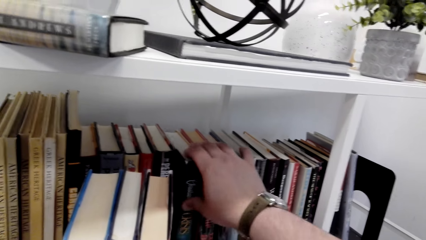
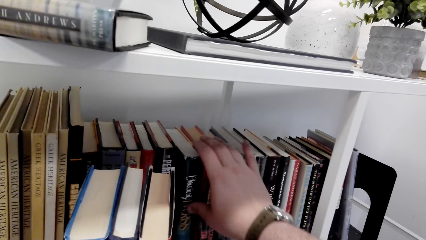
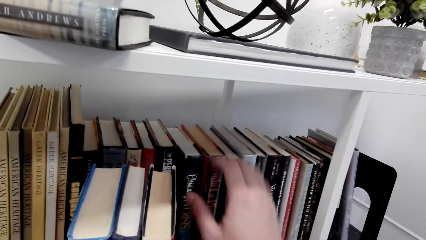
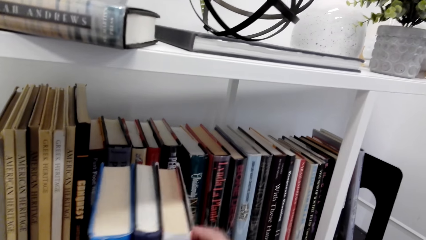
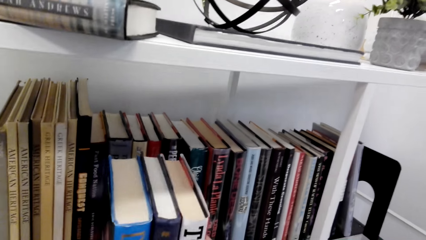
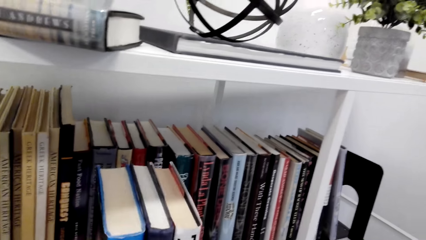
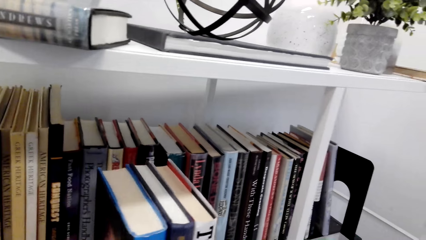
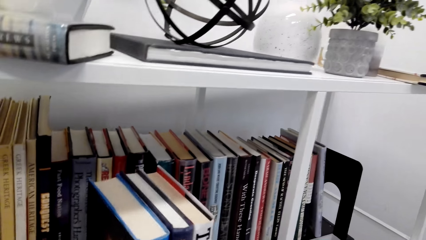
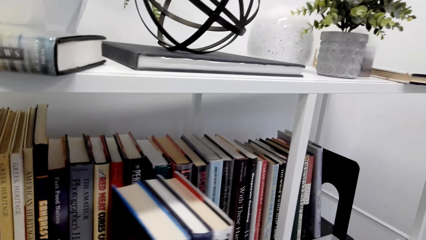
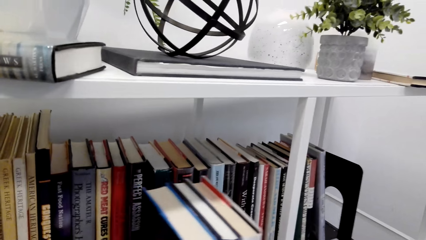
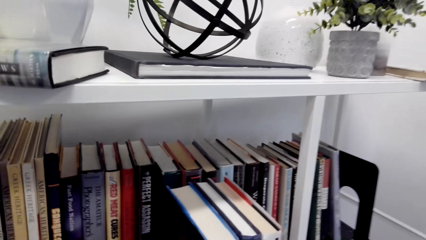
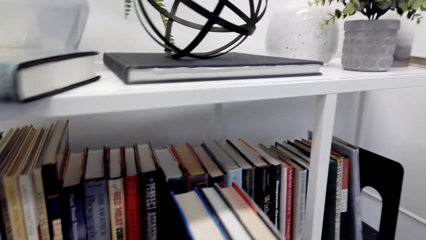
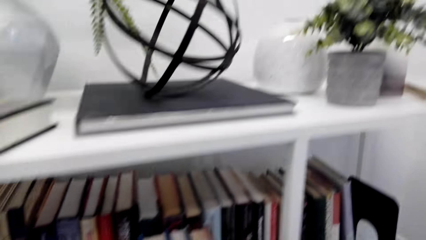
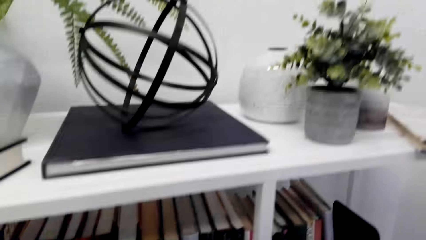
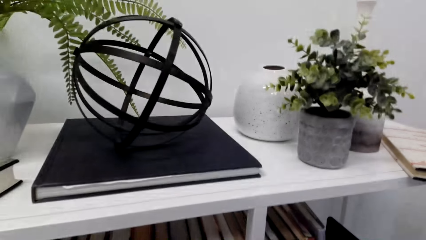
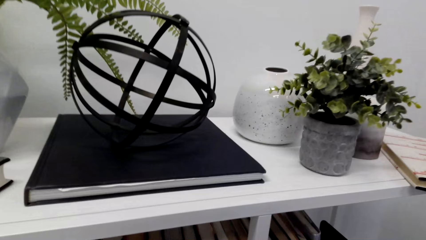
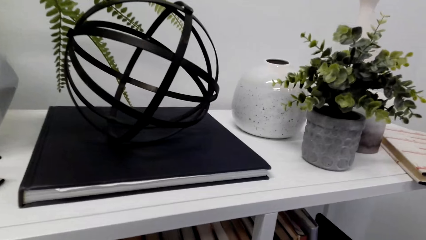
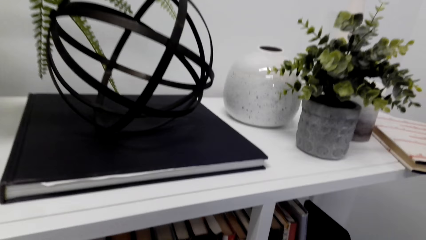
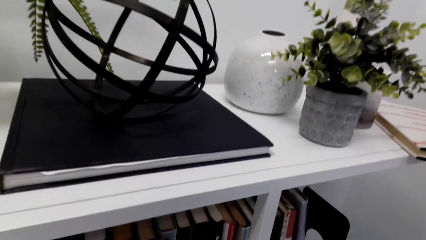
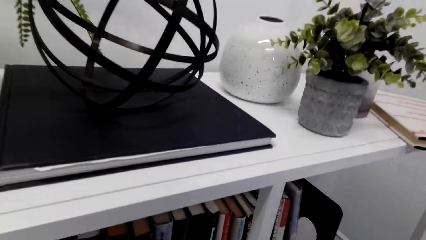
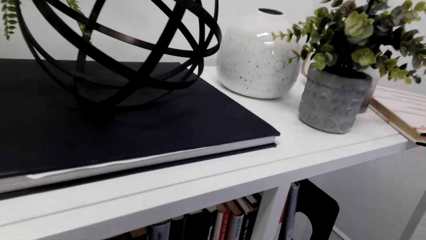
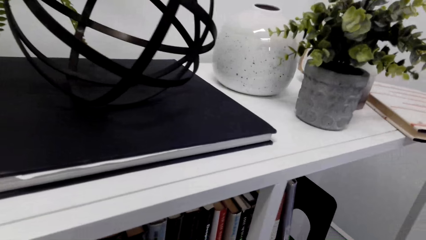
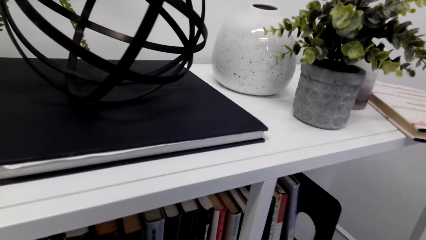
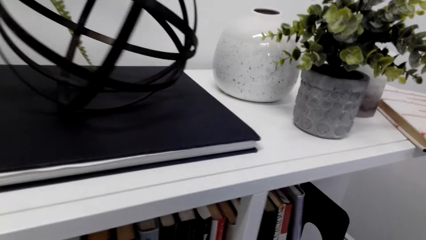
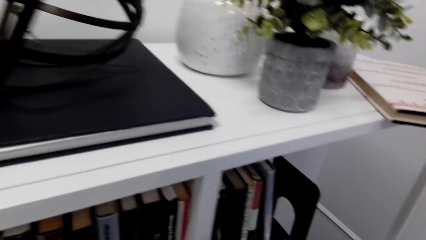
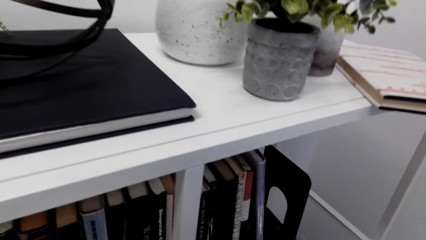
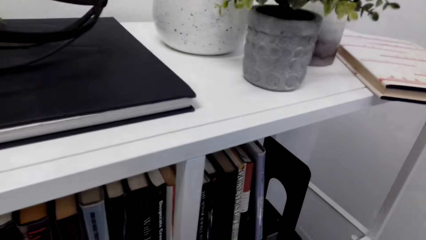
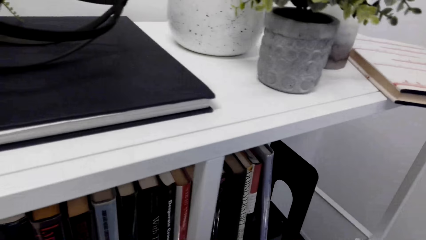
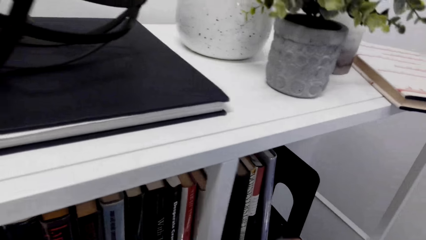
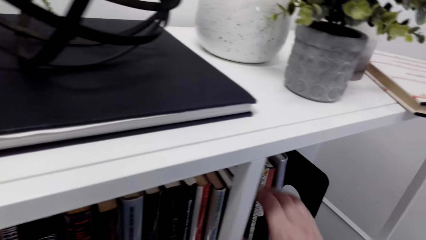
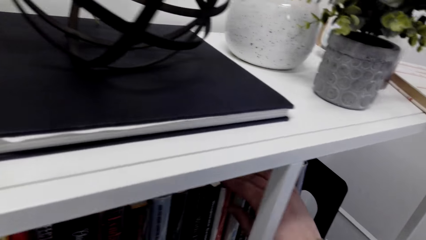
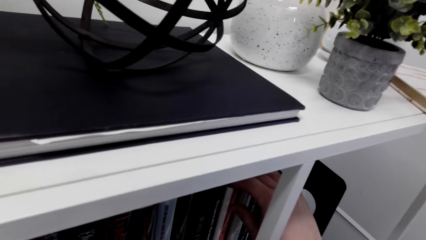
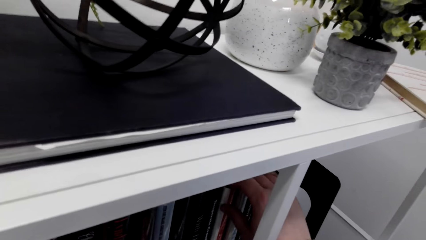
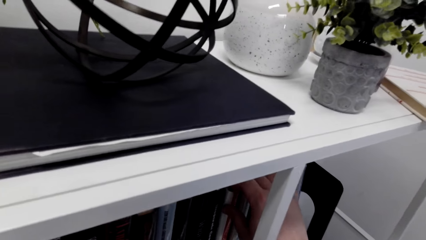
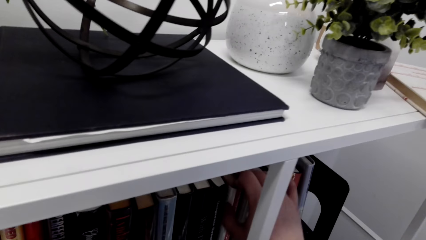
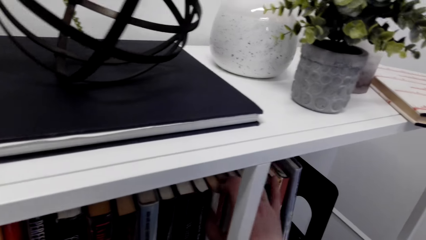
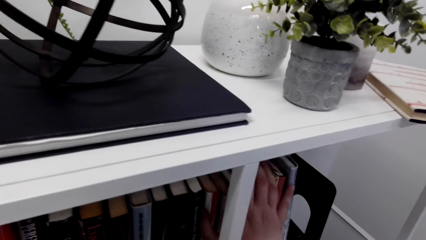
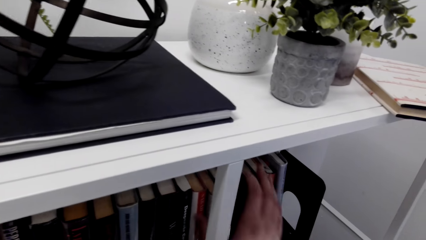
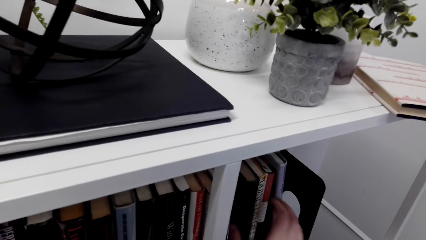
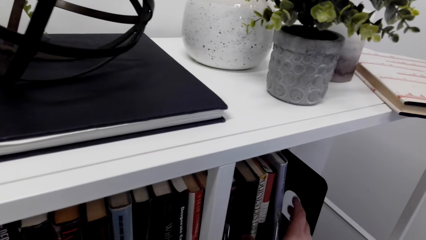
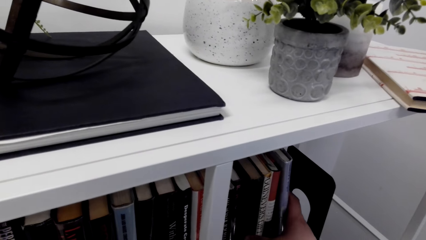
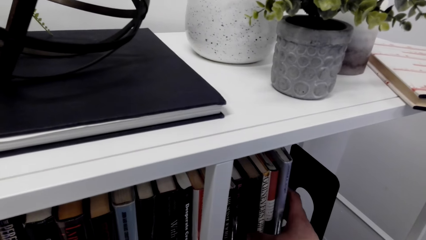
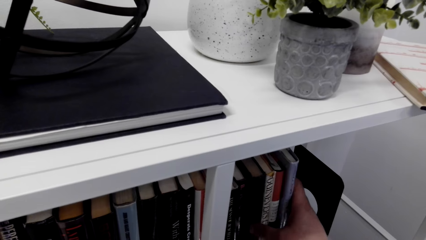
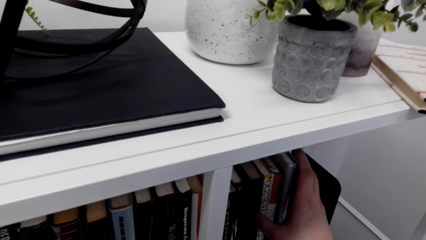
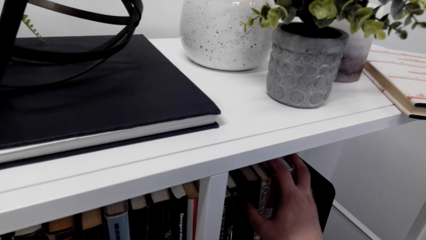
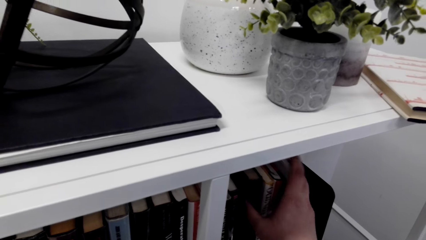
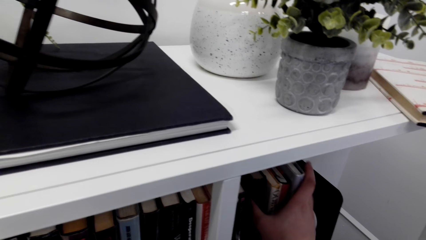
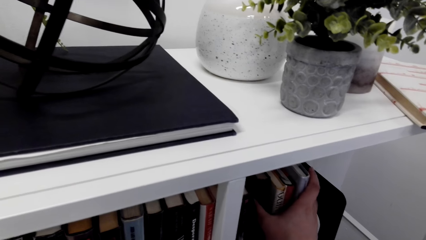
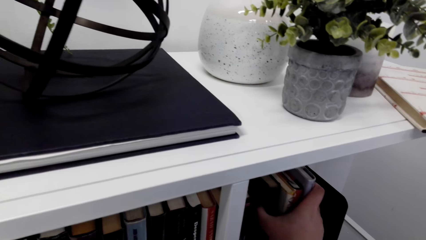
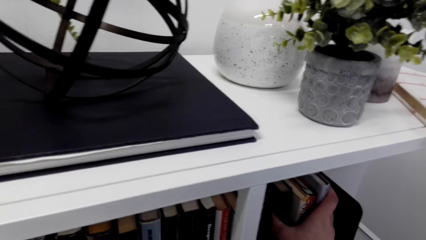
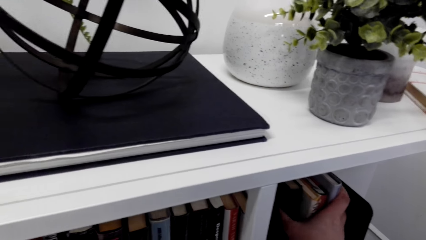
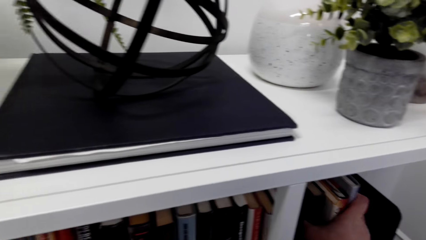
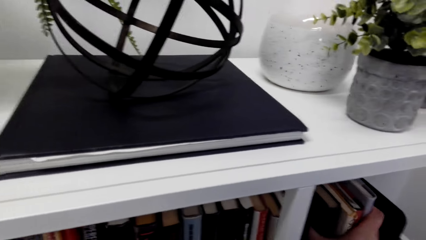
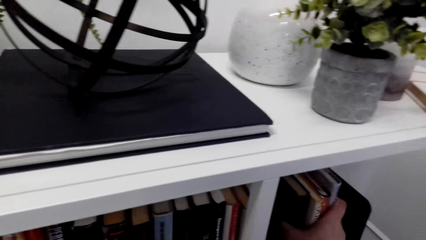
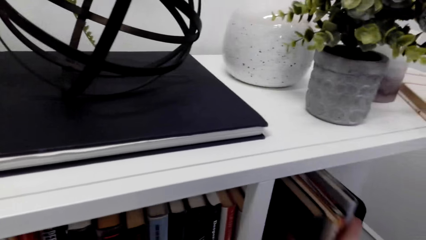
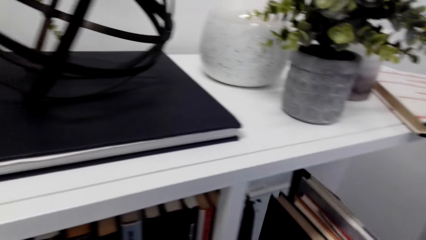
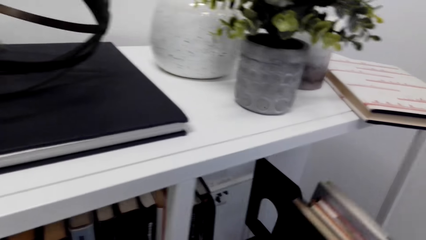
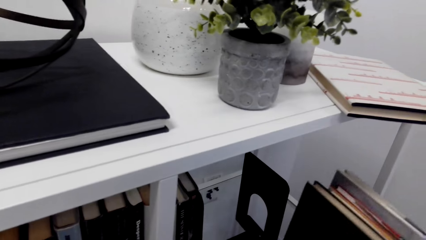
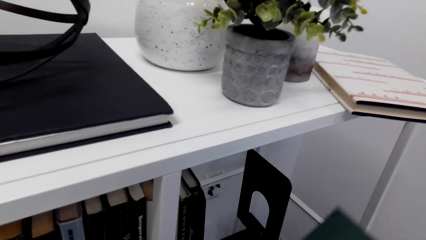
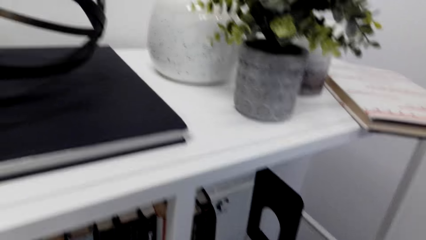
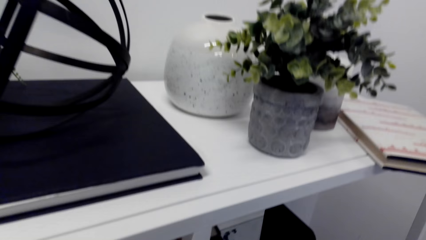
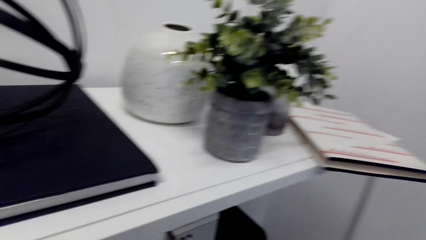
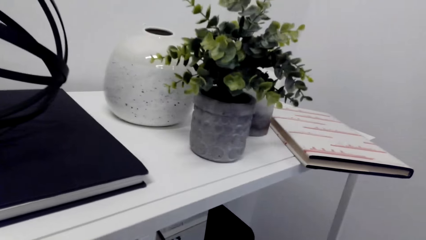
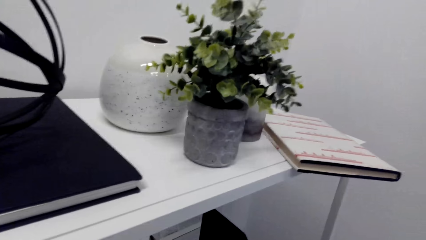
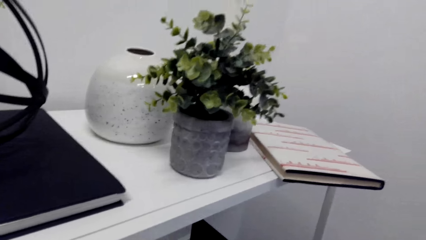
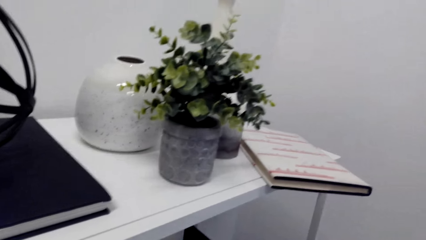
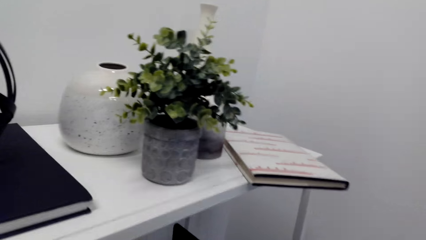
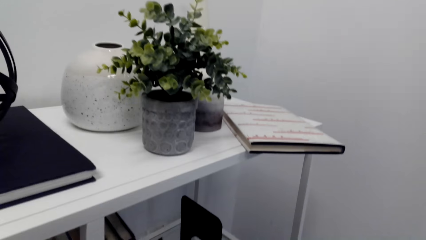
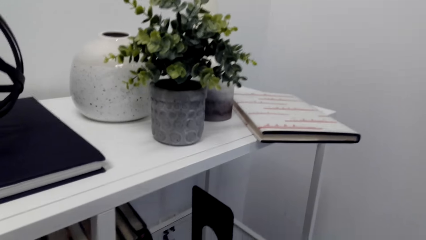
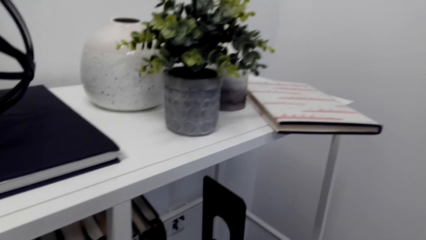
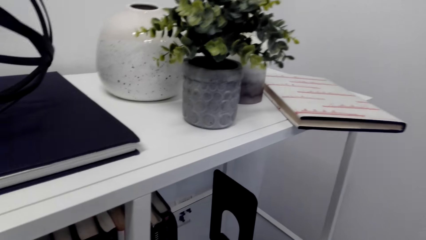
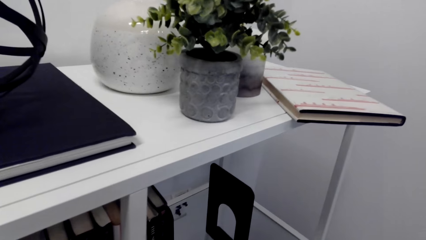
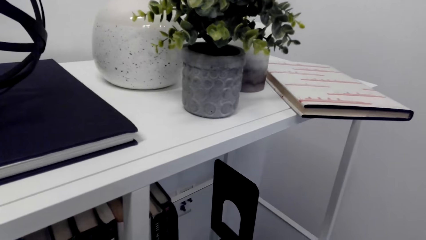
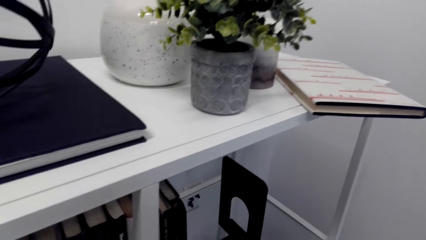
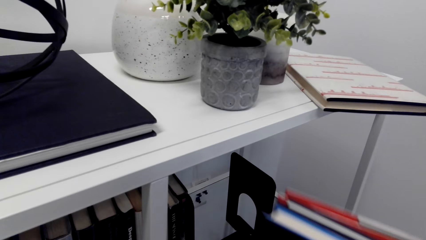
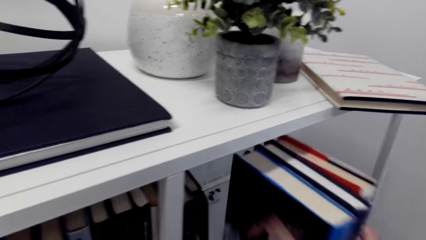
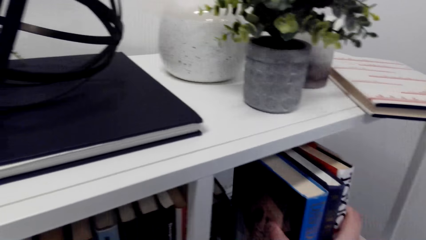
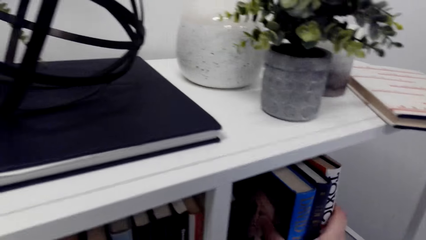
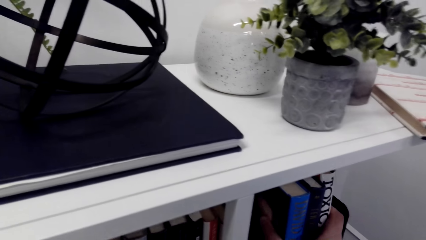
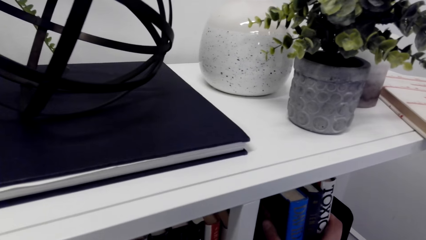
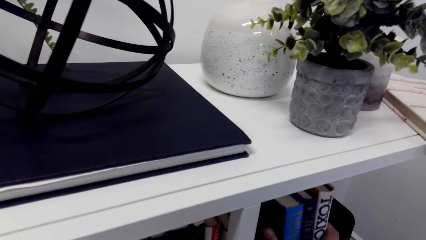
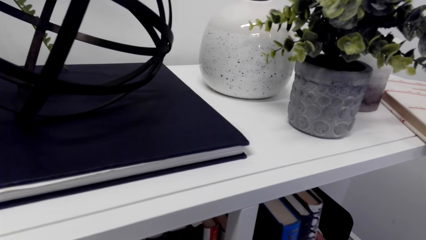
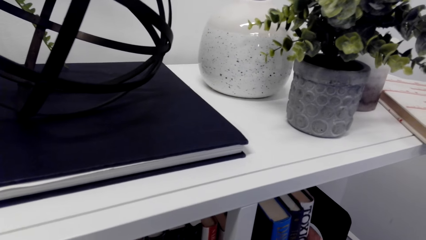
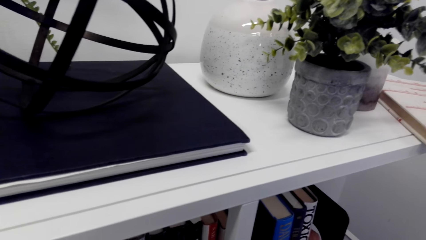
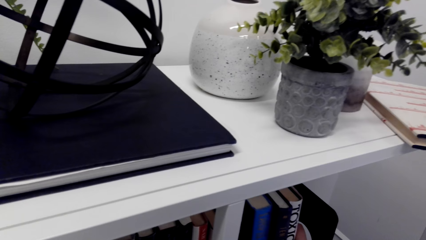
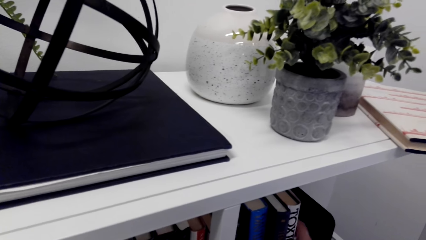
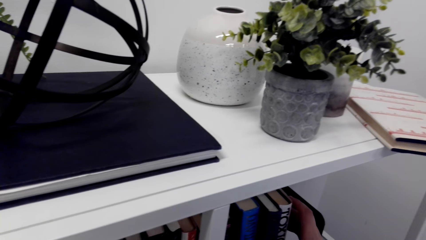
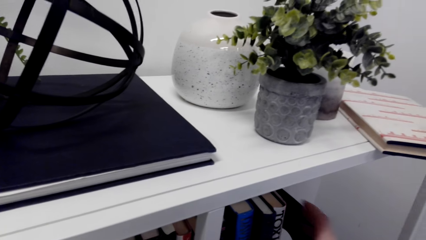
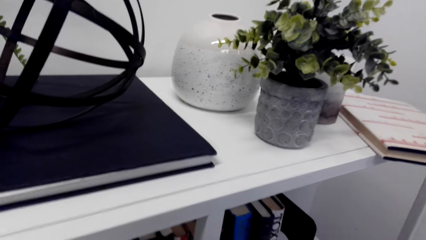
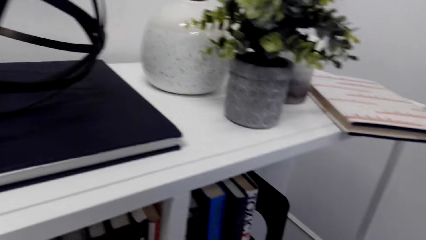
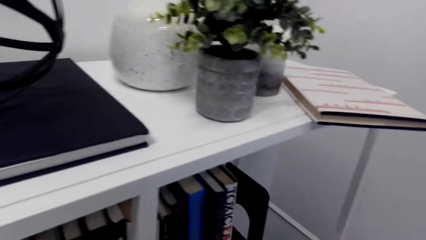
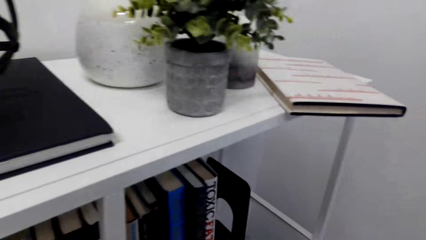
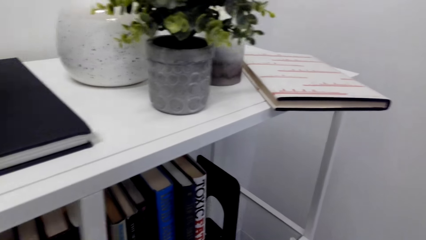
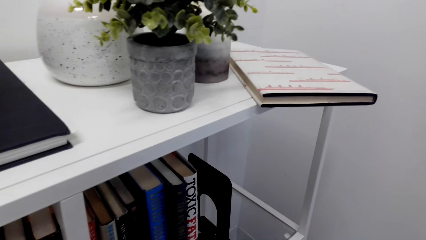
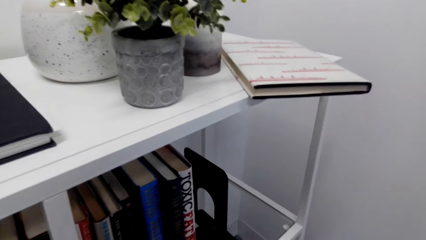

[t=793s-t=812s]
The camera wearer adjusts the books. They remove books from the shelf. They arrange the books on the shelf. They adjust the bookend holder.
